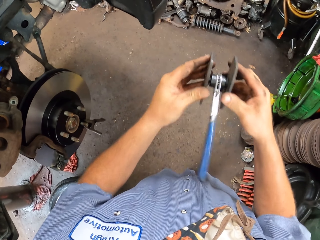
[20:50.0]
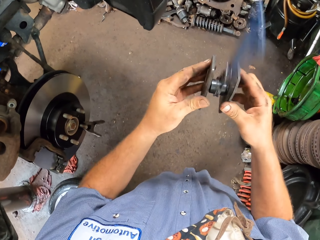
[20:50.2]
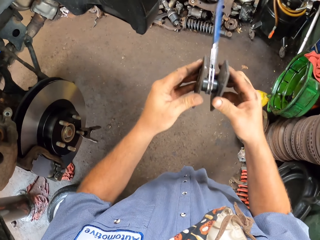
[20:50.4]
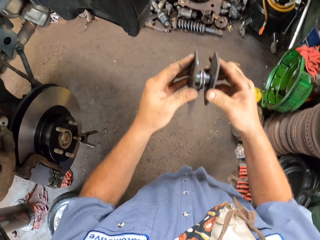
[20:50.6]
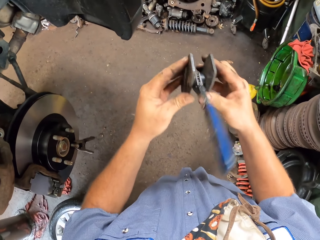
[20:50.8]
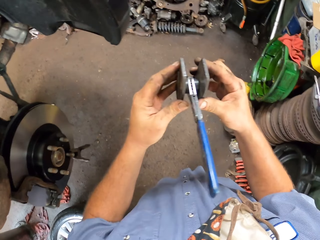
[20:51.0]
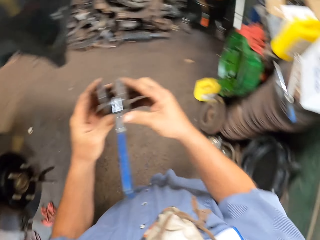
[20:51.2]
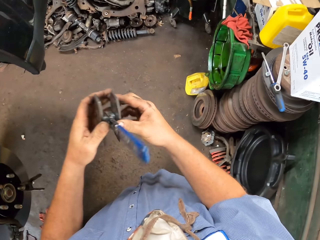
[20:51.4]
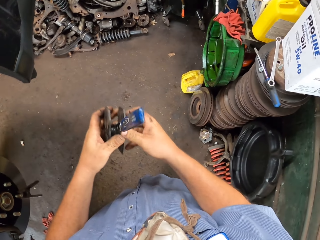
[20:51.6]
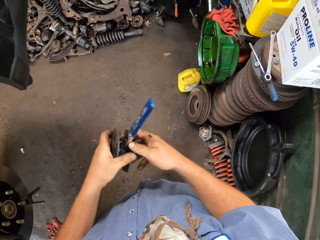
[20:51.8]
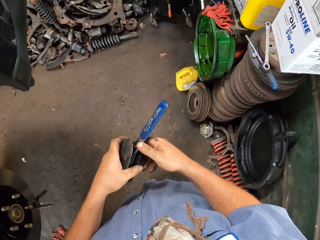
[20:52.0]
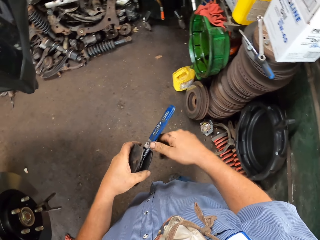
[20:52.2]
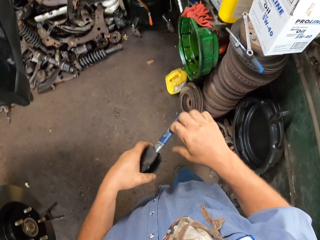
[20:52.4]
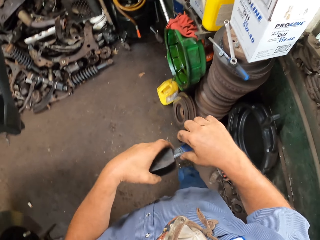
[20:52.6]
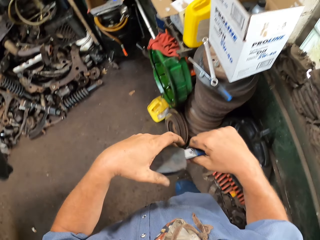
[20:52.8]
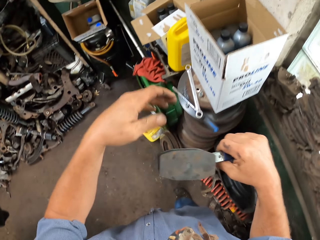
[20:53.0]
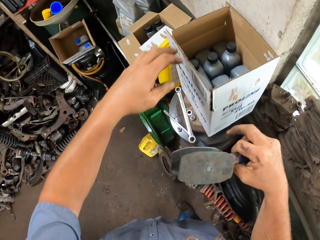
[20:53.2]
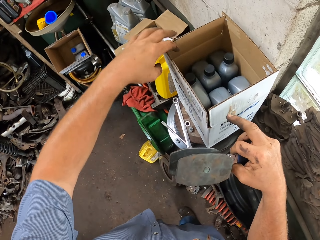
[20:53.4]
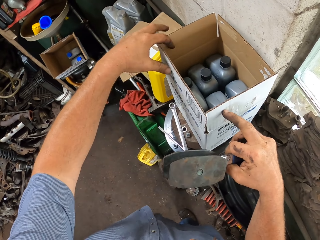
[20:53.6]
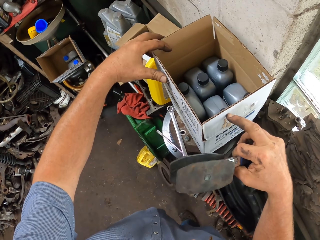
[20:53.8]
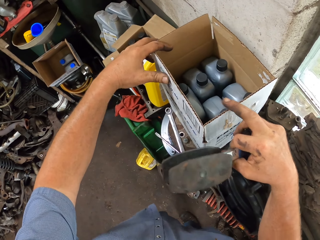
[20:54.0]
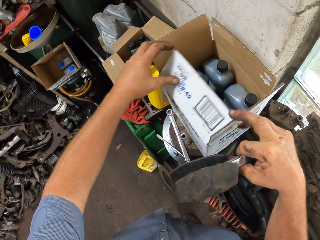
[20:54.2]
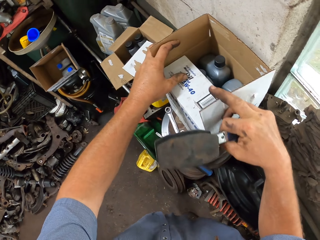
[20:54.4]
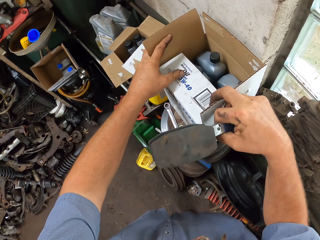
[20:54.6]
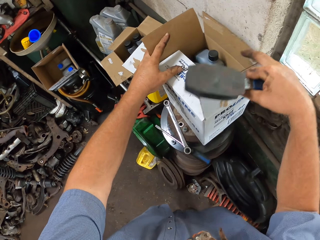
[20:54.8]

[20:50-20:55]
The camera wearer puts the tool on the box.

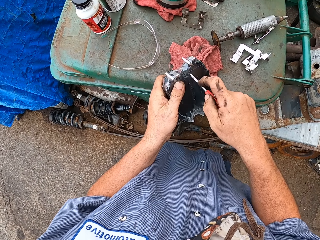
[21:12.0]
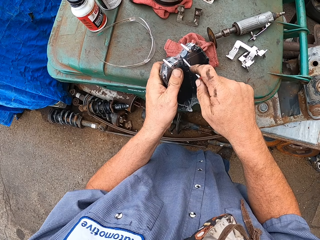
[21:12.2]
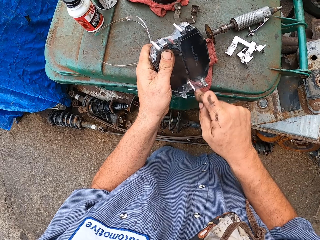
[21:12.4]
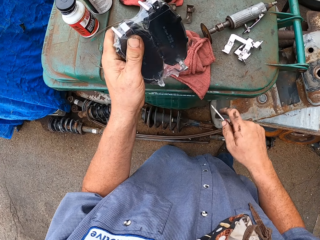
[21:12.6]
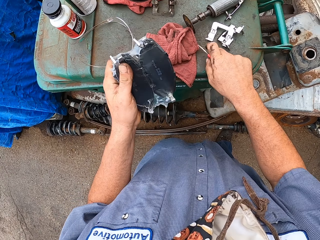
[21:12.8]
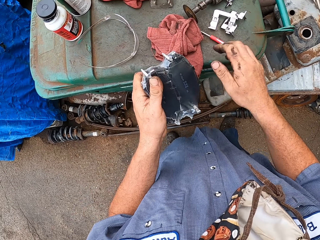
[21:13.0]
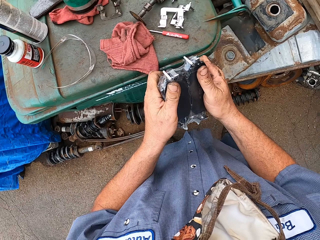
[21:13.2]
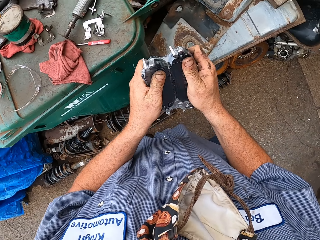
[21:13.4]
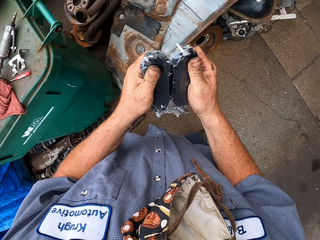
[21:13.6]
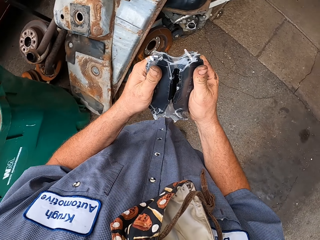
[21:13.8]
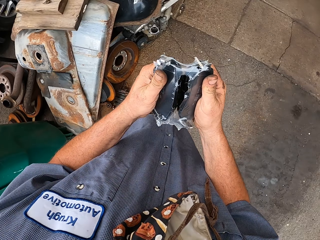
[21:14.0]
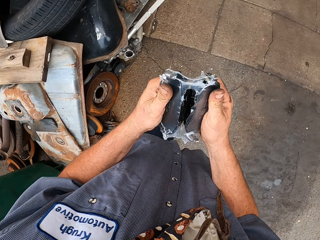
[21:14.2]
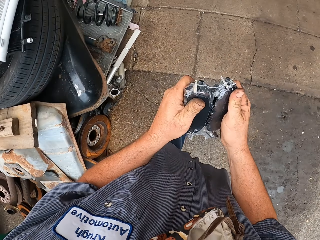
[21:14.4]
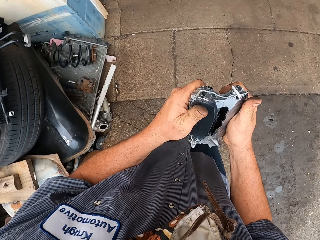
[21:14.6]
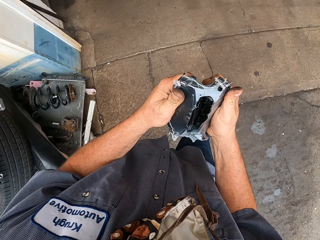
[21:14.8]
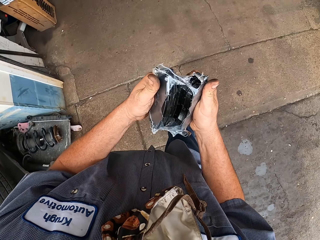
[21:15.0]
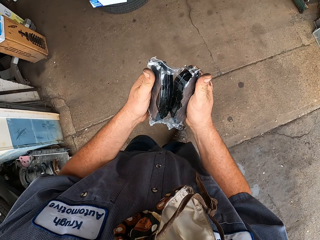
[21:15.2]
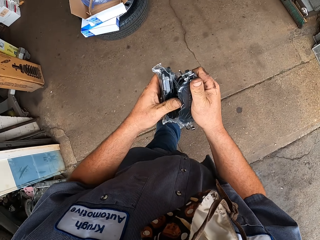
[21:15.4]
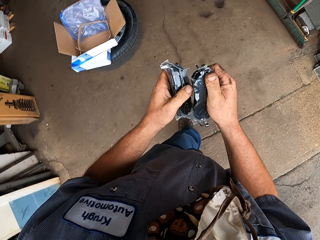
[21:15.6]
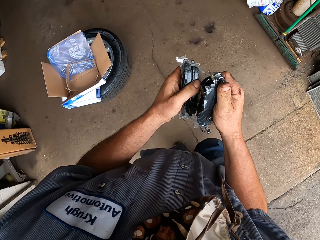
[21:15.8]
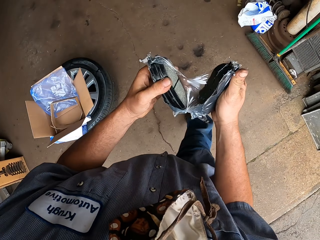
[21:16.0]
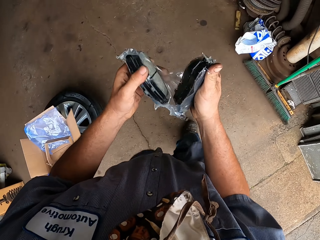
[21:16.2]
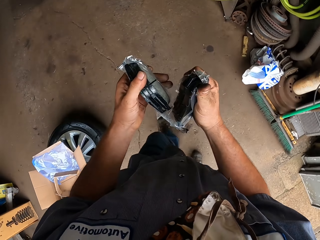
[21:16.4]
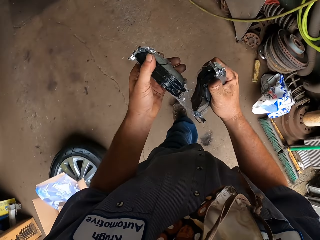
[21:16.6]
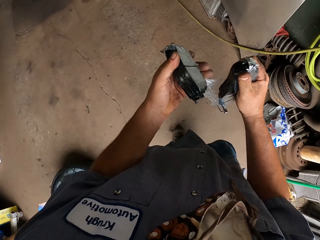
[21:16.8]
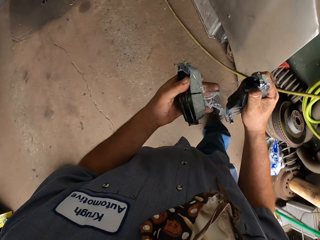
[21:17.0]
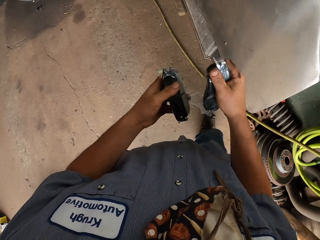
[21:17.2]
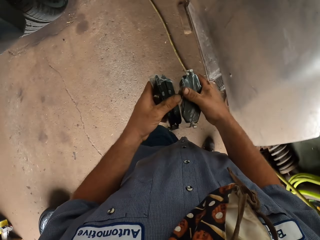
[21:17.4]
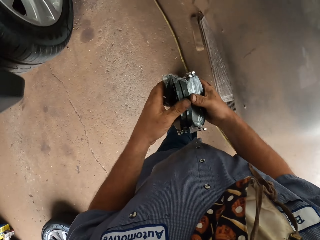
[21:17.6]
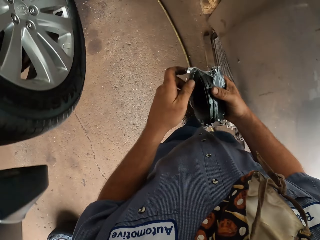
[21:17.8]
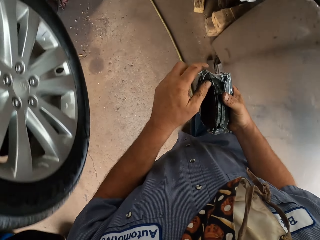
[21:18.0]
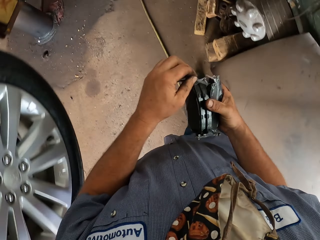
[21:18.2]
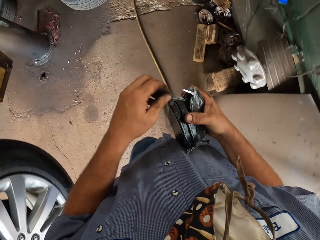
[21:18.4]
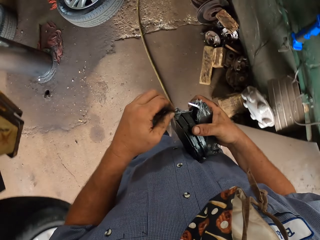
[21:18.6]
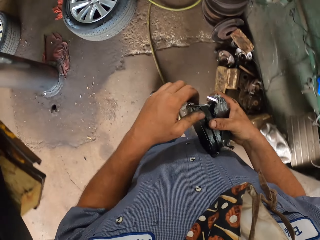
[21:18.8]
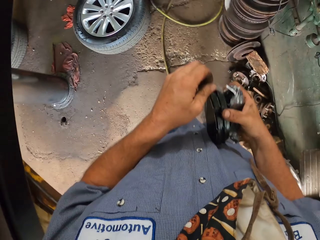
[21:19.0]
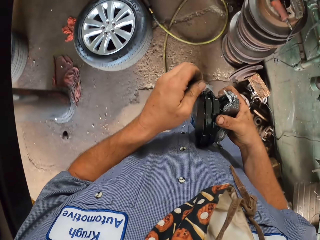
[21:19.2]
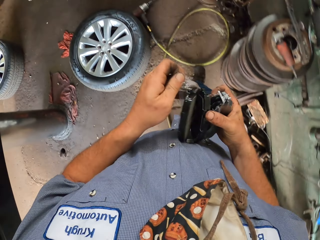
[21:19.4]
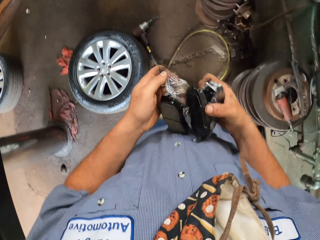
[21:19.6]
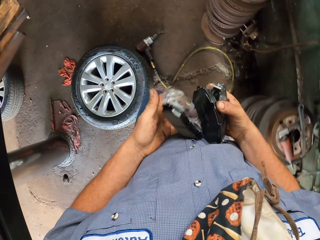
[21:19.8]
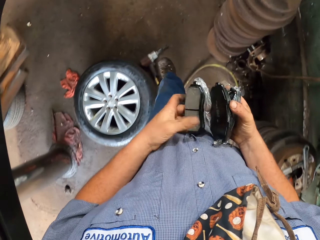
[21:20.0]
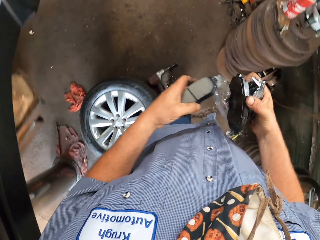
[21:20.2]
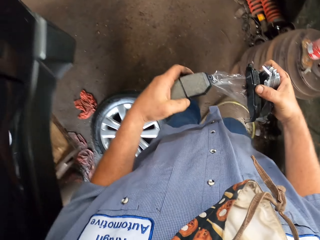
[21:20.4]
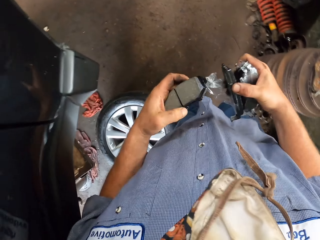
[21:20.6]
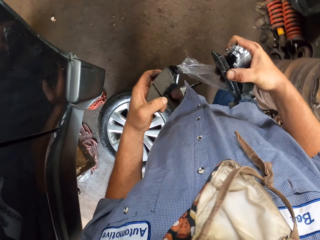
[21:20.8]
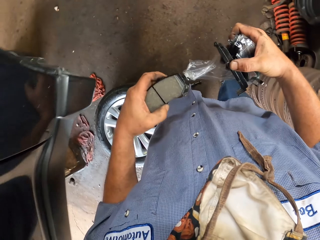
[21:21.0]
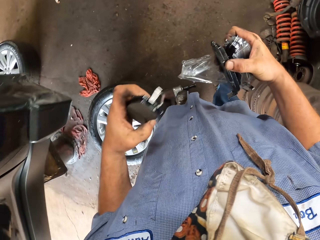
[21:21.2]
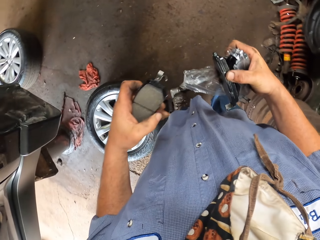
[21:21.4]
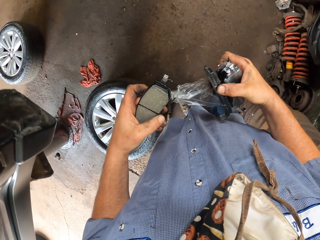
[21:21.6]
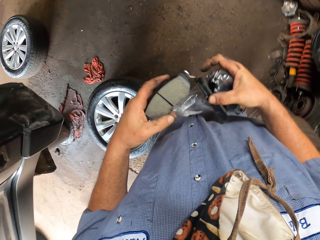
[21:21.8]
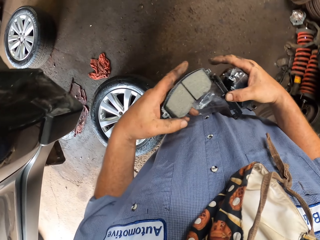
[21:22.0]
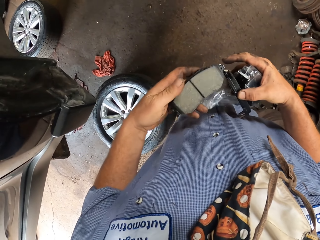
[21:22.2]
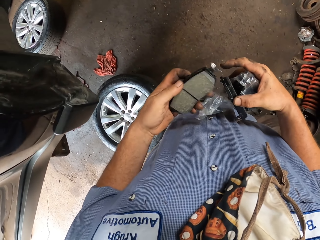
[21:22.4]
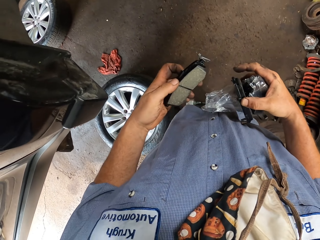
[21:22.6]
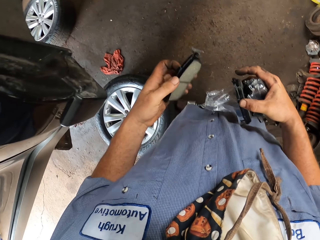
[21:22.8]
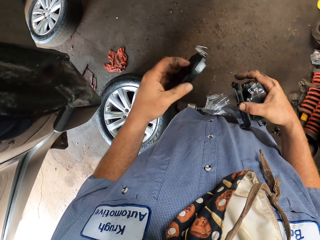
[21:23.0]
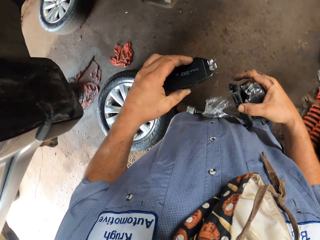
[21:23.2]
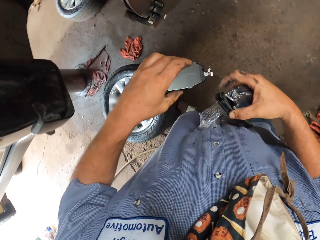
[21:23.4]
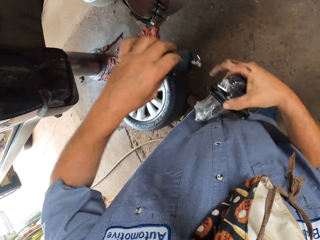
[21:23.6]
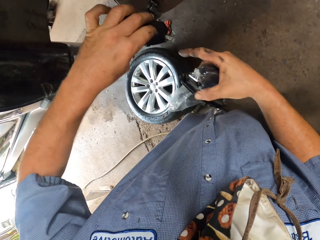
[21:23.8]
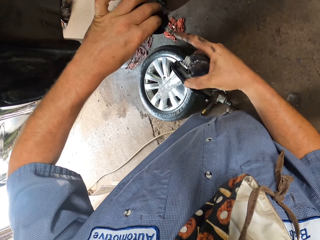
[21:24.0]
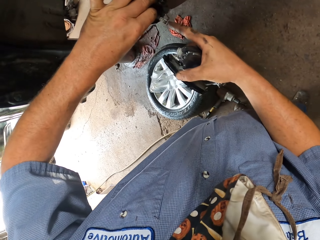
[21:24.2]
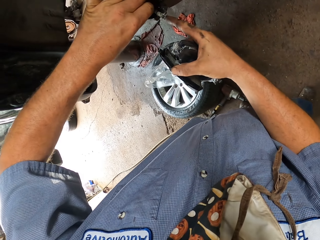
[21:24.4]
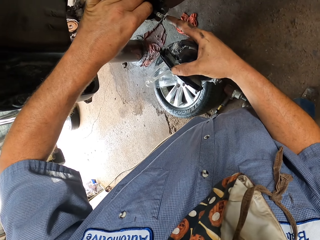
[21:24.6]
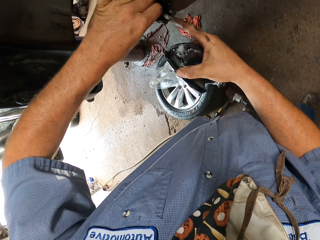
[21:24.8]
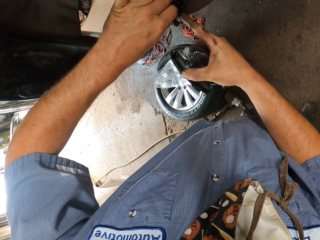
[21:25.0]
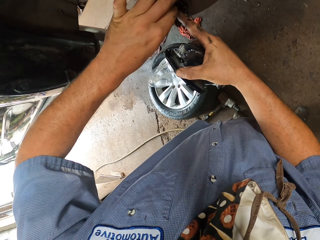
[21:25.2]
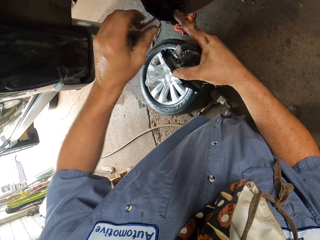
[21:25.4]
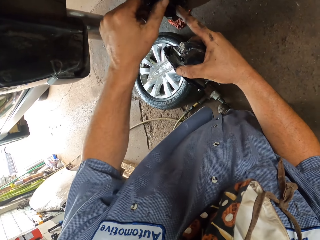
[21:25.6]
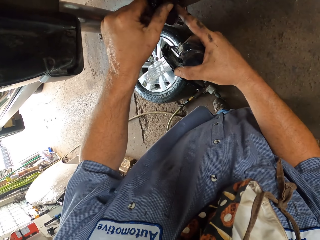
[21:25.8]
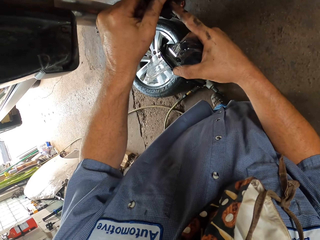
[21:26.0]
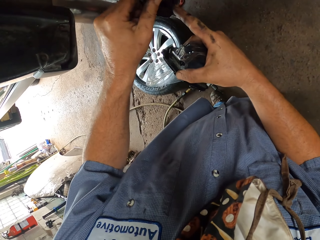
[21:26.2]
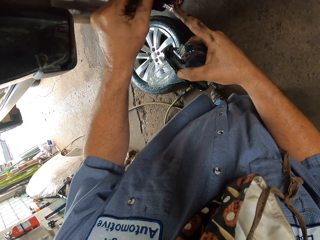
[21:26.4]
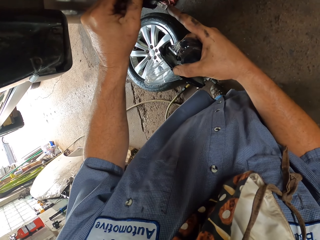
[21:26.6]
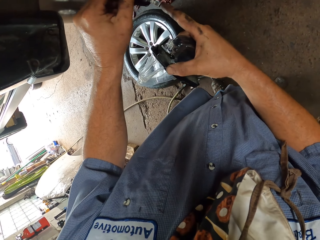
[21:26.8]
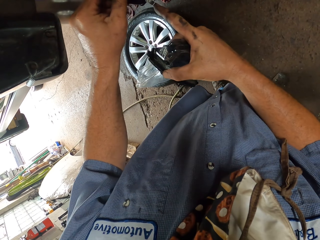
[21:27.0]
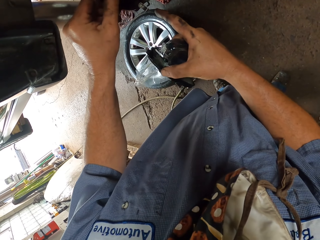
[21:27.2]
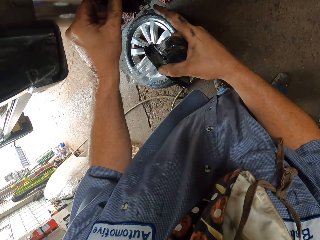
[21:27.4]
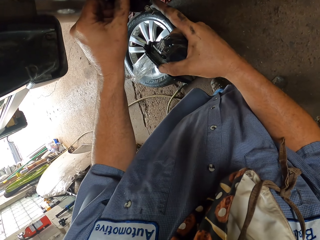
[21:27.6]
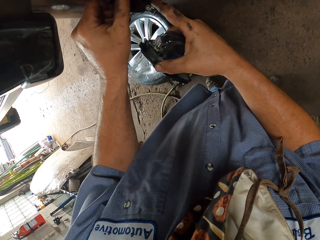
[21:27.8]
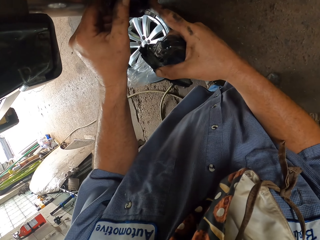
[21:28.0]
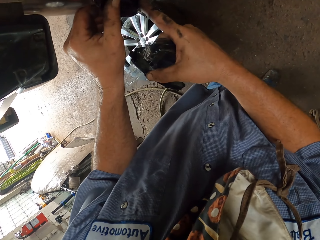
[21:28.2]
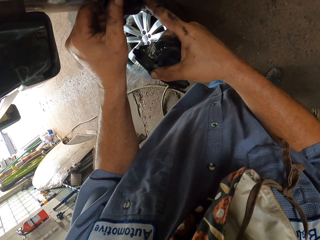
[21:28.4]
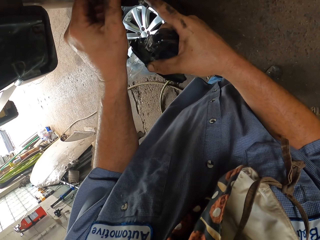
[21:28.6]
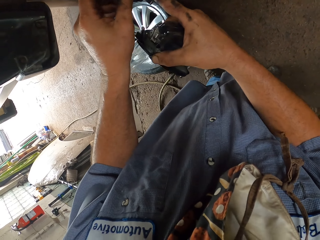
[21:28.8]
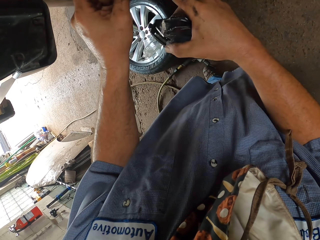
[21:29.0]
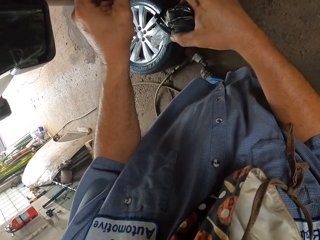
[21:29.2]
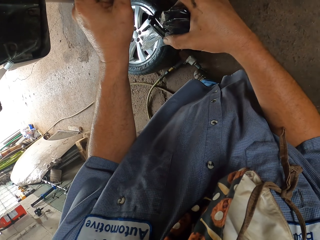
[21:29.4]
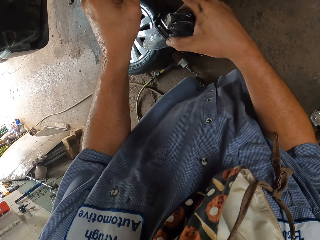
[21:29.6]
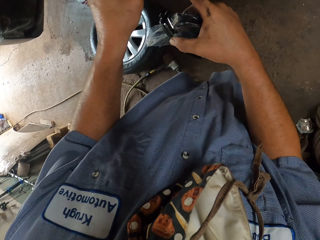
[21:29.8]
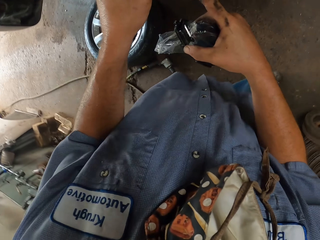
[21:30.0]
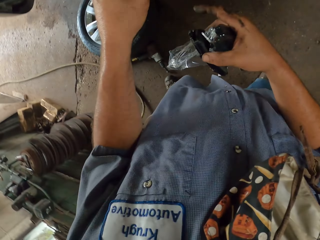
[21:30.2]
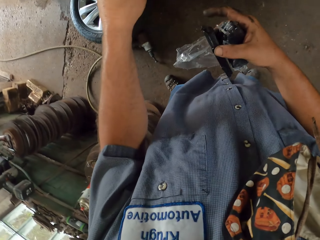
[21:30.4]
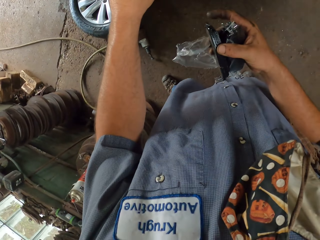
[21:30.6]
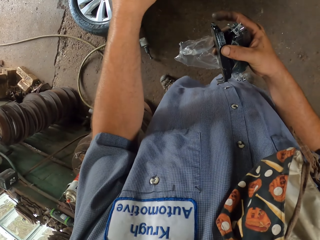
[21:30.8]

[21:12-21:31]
The camera wearer picks up the screwdriver, rips the package with the screwdriver and puts down the screwdriver. They open the brake pads. They tear the package. They walk. They remove the brake pads in the package. They place the brake pad on the wheel hub.
